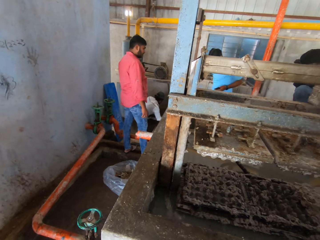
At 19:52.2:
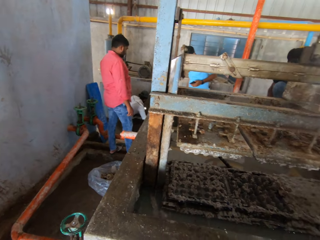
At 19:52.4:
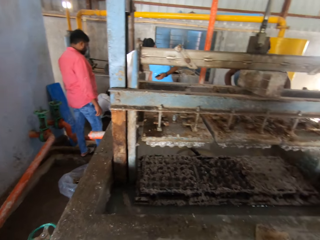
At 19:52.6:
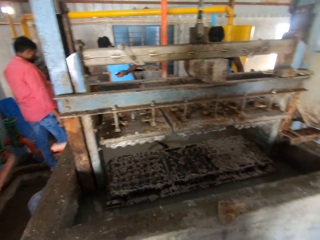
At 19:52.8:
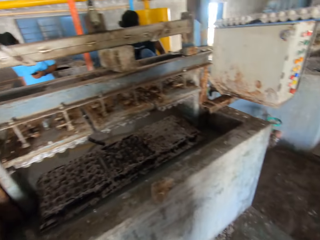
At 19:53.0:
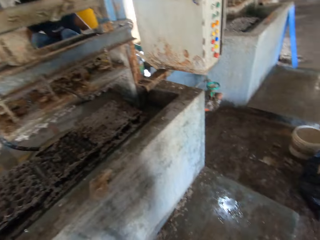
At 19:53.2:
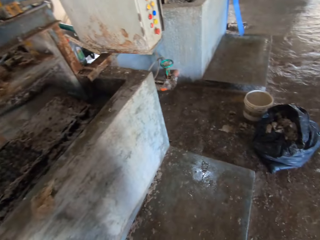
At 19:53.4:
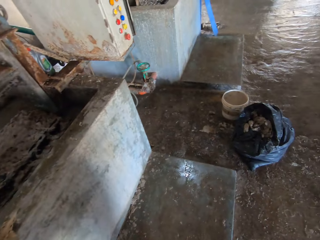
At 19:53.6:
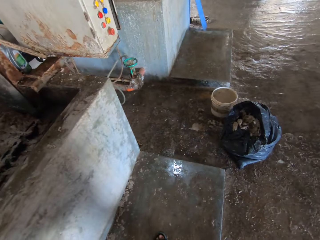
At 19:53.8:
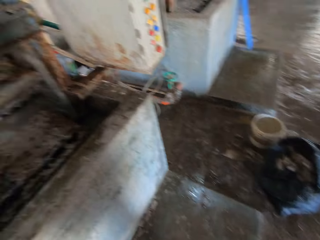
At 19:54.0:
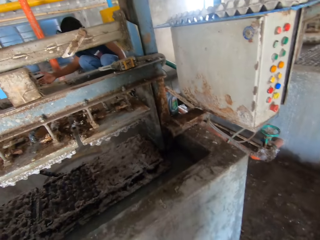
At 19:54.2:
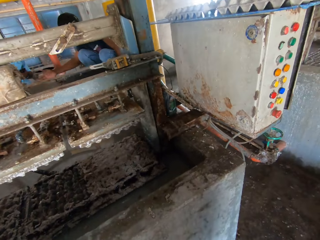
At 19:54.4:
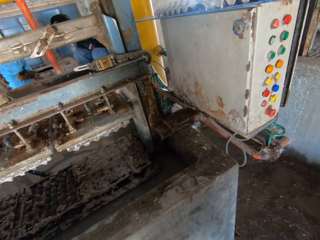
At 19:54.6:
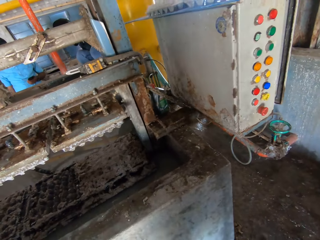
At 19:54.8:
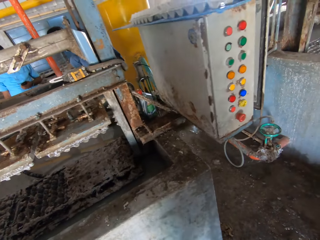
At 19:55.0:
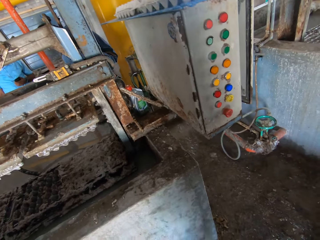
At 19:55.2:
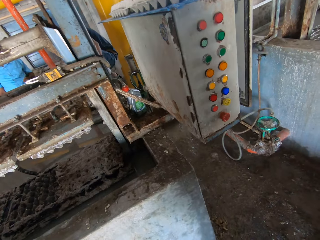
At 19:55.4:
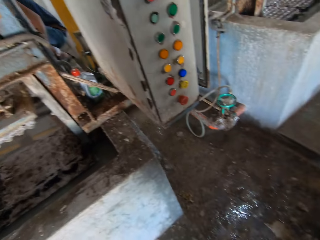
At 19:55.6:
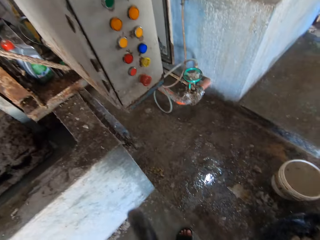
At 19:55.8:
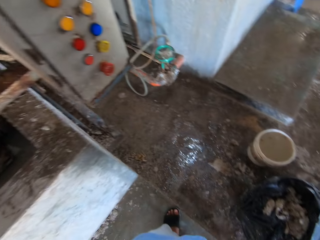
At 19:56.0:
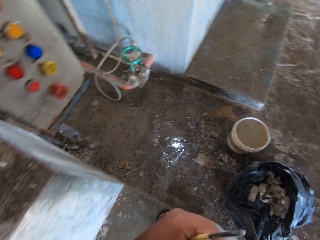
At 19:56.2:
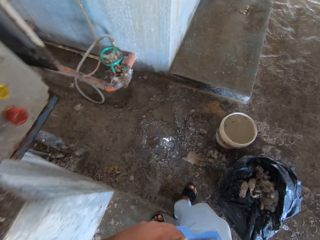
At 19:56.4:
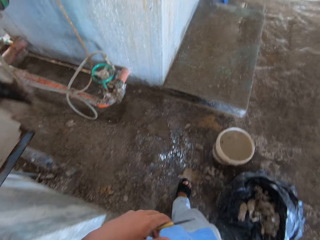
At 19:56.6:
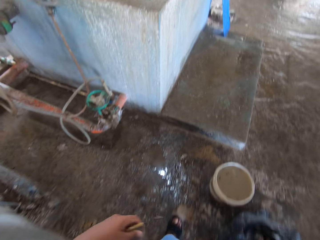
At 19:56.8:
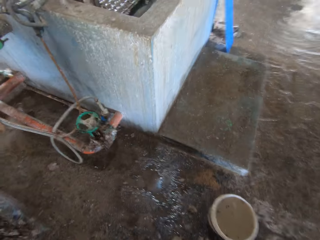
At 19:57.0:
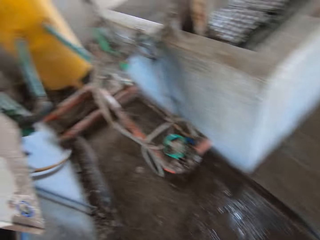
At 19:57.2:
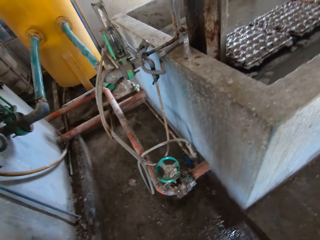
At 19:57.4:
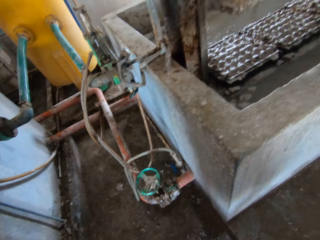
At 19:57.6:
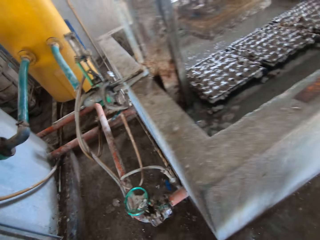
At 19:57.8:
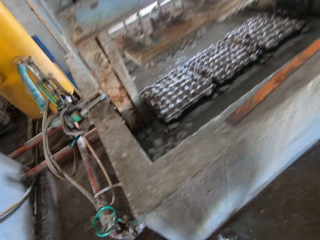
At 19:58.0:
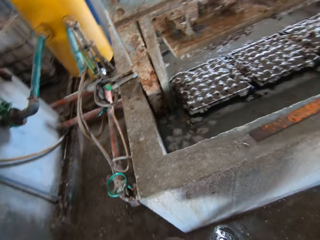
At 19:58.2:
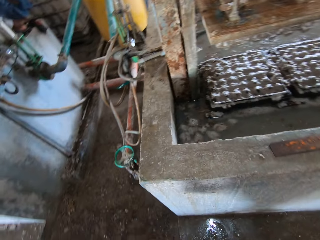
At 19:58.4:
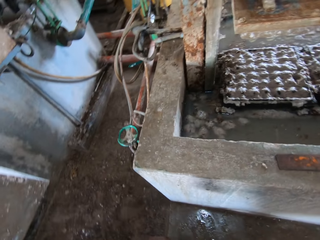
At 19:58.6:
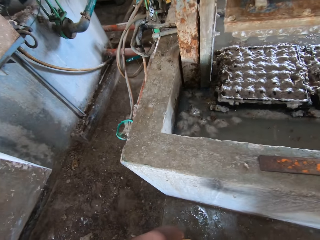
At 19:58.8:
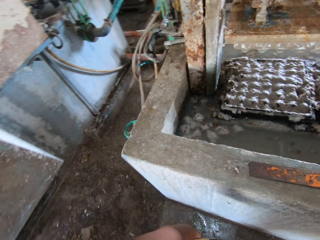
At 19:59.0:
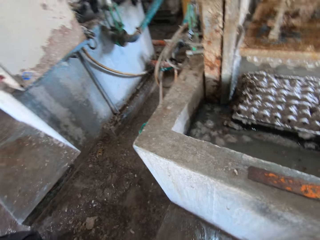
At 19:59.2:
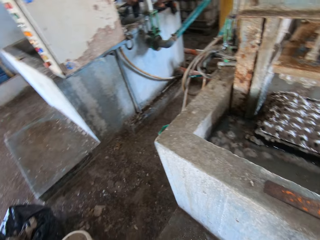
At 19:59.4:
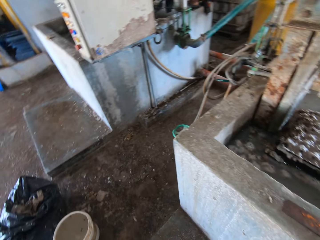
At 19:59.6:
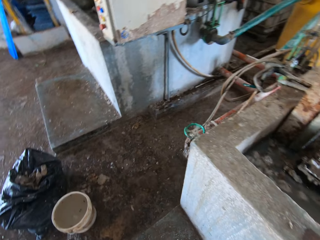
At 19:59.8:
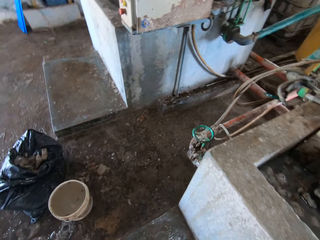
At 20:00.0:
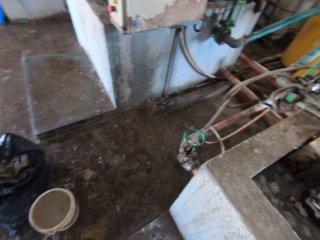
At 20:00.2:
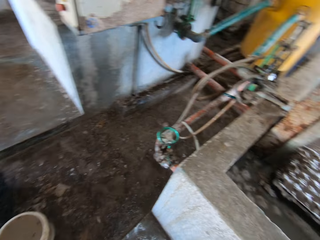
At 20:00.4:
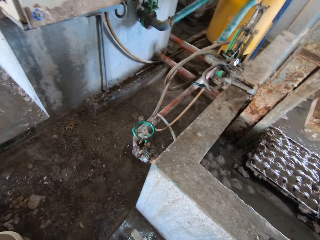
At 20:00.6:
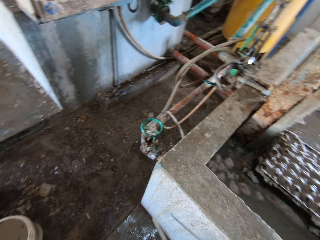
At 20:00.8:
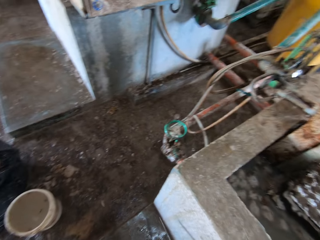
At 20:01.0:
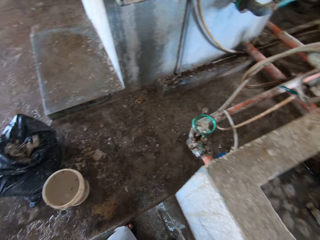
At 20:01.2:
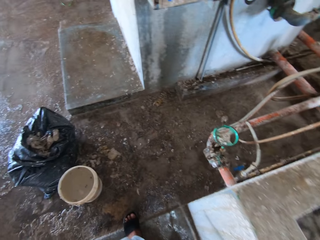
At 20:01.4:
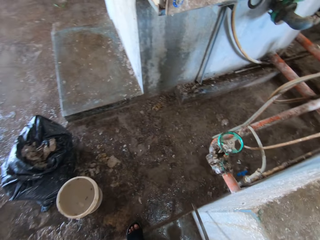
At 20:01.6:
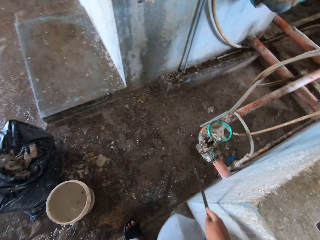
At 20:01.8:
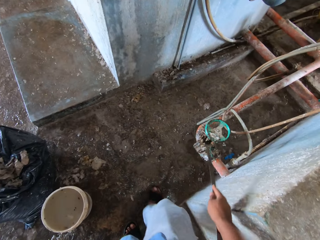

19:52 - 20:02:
The camera wearer turns around. They walk around the workshop.

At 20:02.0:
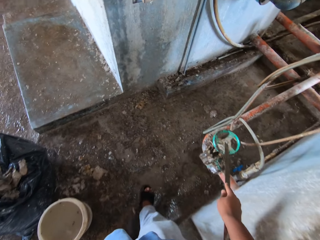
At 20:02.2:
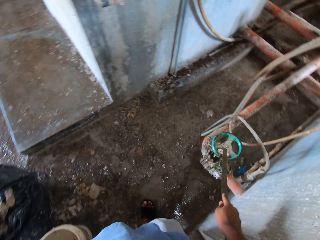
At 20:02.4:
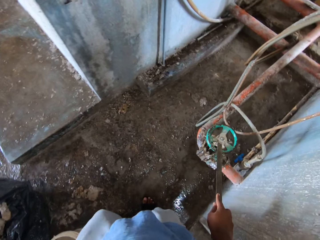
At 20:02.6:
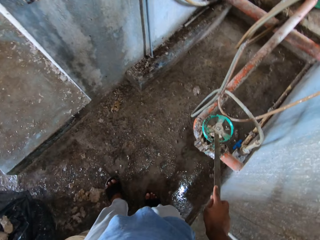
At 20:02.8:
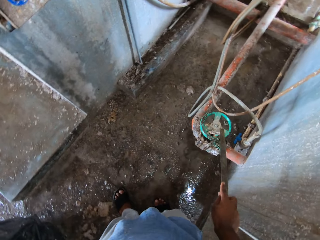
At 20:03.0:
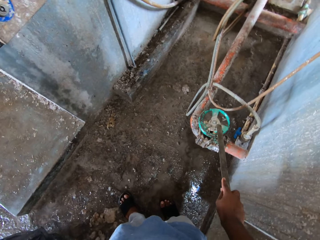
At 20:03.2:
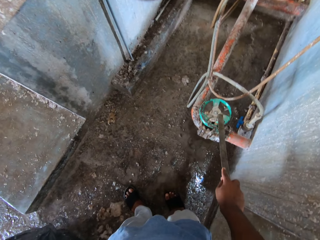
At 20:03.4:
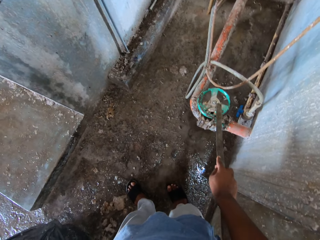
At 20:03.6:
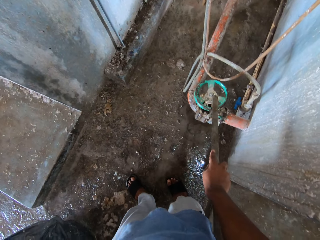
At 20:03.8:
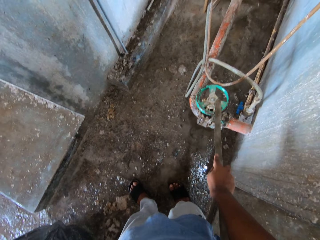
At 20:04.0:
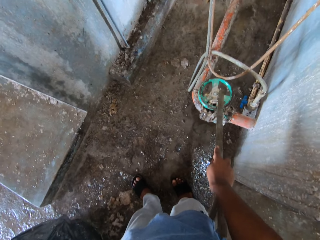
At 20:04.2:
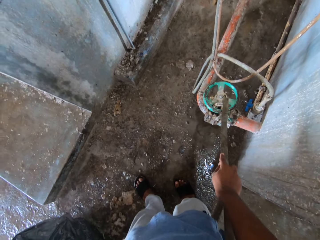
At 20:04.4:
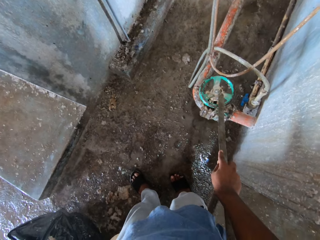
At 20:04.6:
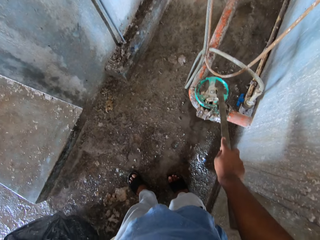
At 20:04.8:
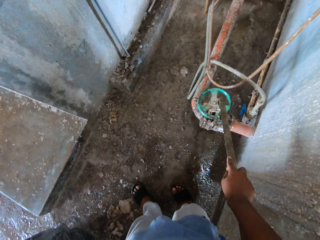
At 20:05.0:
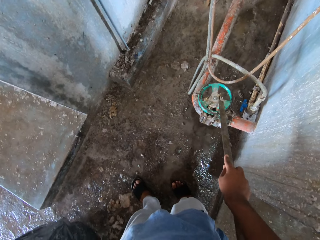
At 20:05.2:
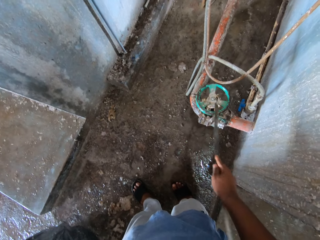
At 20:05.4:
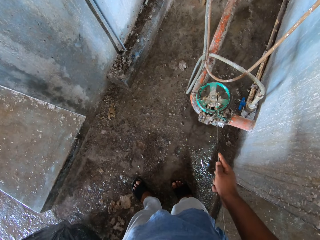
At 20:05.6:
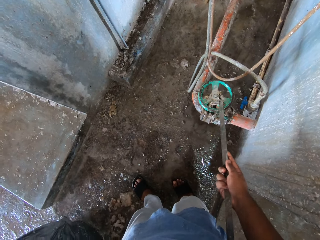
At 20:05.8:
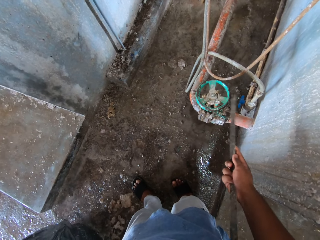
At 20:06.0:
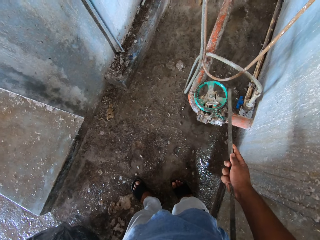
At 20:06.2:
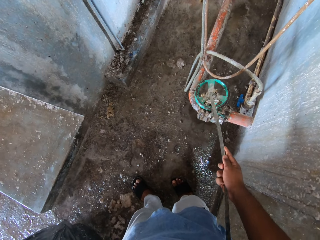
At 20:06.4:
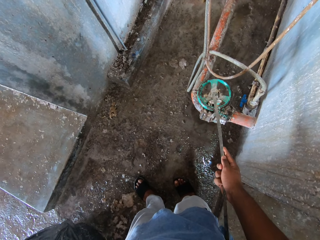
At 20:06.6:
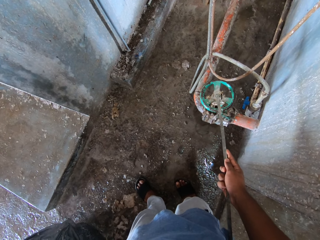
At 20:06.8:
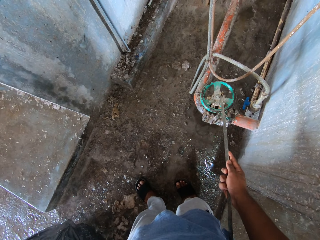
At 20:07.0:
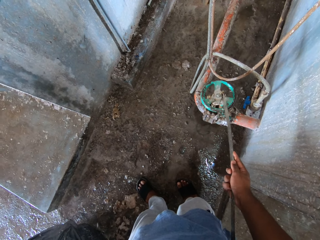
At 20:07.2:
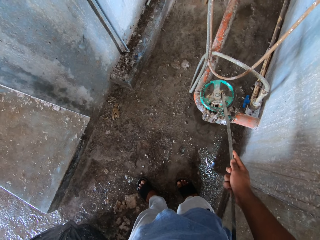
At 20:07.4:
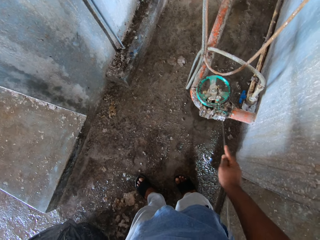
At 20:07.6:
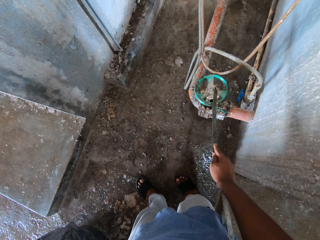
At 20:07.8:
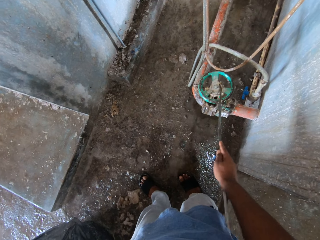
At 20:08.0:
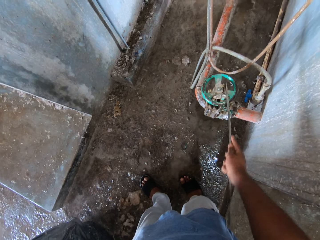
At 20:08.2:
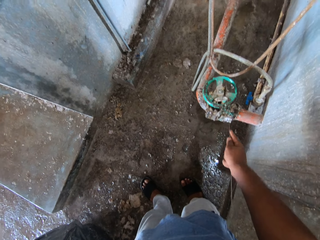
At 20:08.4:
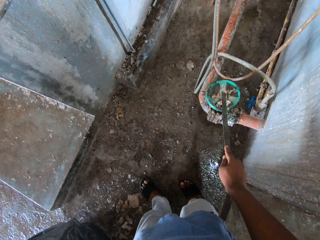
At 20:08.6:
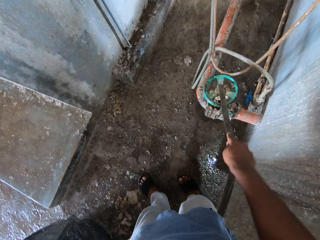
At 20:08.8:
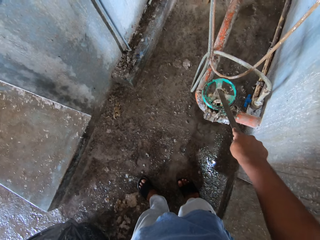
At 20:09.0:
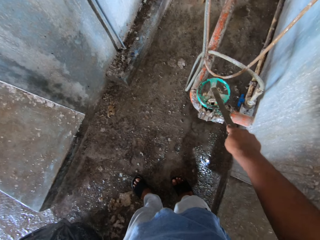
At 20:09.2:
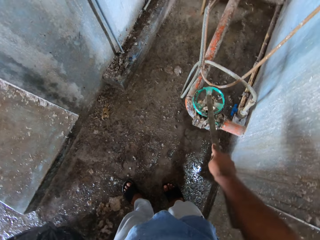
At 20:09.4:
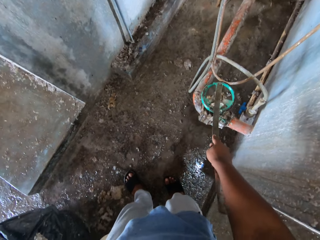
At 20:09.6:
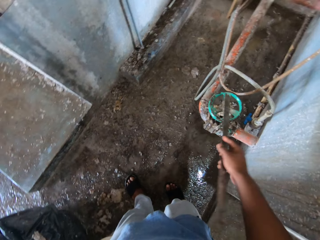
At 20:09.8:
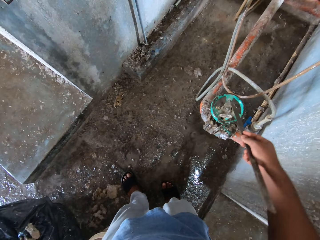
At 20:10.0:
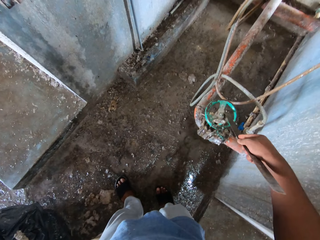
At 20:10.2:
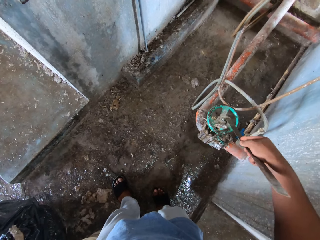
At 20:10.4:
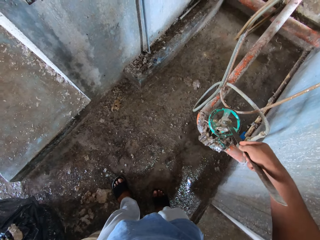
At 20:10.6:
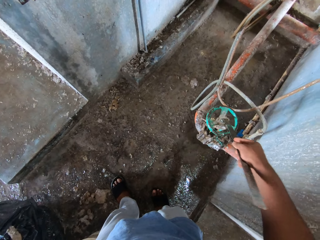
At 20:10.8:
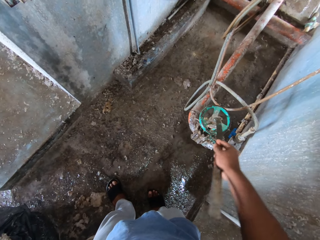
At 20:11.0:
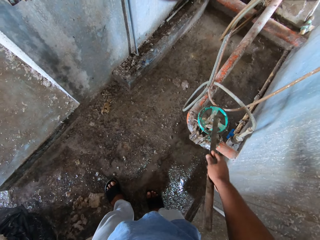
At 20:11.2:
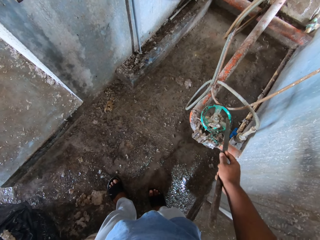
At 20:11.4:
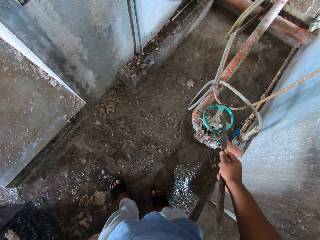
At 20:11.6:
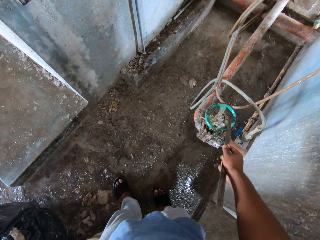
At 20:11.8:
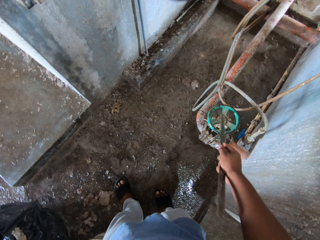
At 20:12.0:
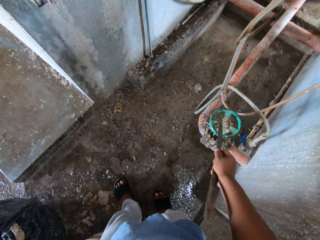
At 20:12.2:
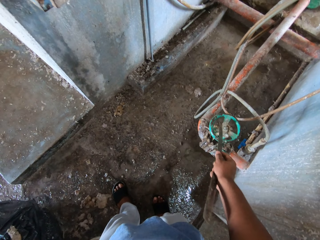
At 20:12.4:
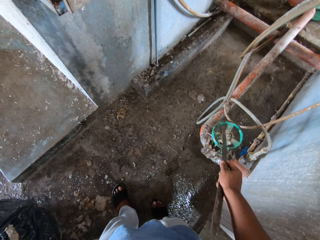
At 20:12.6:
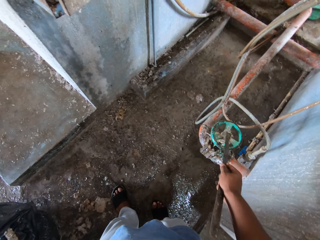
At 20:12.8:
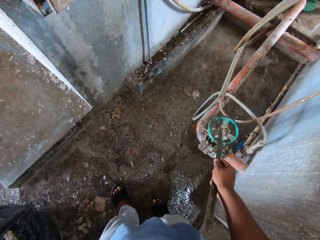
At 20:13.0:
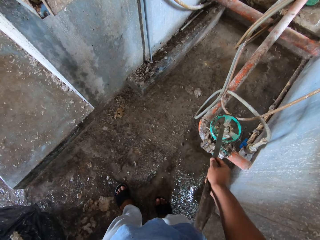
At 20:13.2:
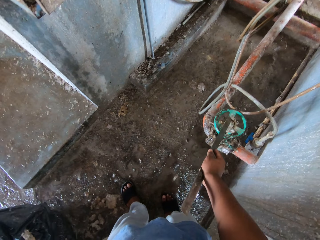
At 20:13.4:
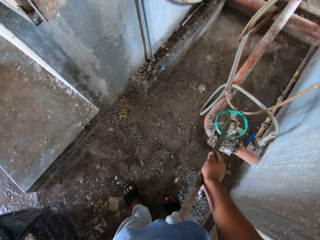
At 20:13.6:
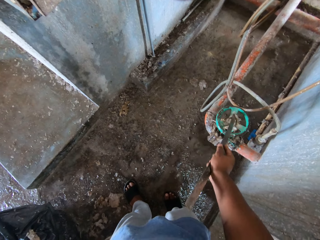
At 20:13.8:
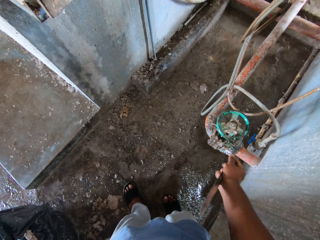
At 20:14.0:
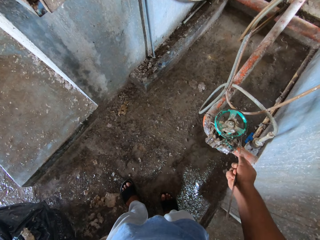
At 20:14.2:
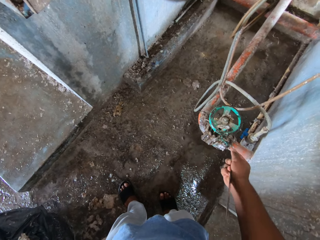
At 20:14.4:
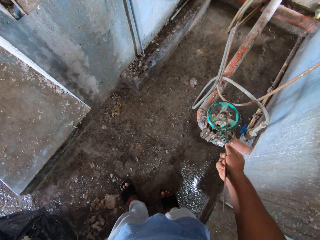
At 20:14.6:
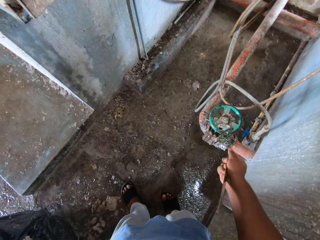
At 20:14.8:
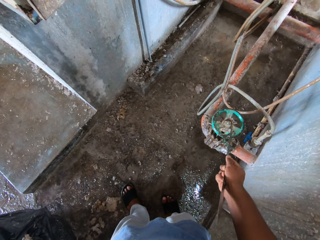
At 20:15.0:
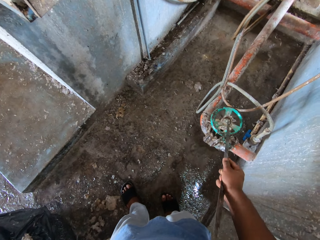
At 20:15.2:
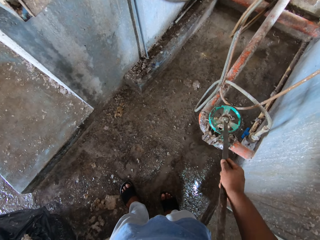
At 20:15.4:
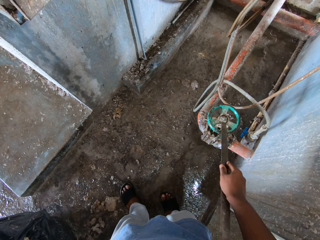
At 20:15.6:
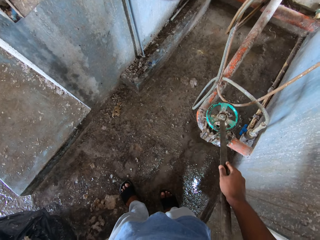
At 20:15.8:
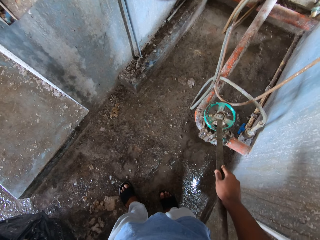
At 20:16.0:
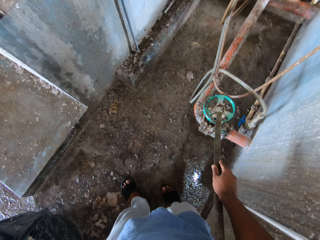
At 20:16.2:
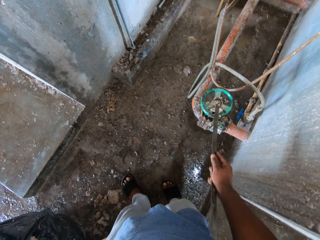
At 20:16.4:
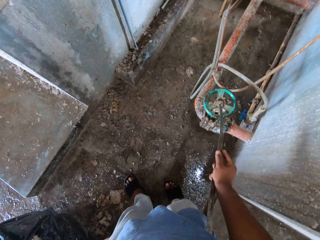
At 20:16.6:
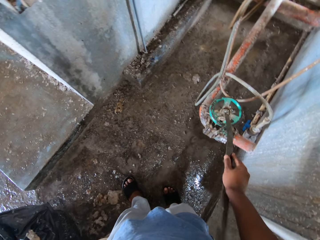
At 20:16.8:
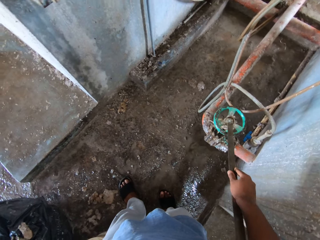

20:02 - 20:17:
The camera wearer touches the water opener with the rod. They rub the water opener with the rod.
